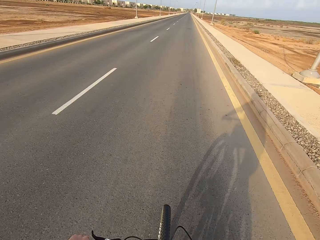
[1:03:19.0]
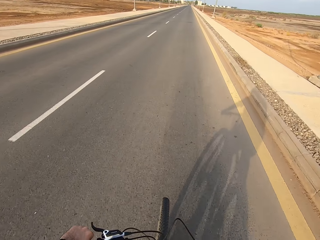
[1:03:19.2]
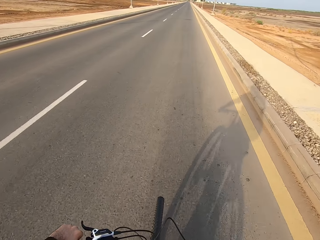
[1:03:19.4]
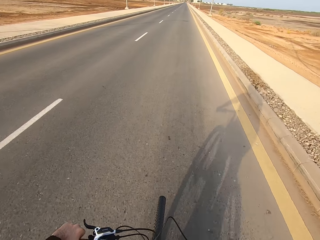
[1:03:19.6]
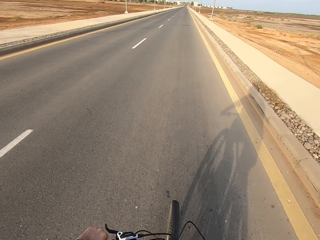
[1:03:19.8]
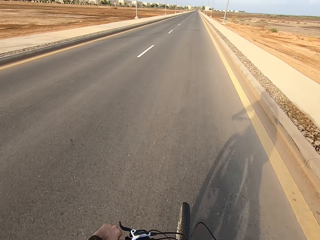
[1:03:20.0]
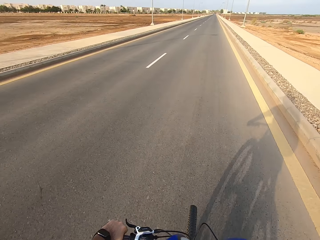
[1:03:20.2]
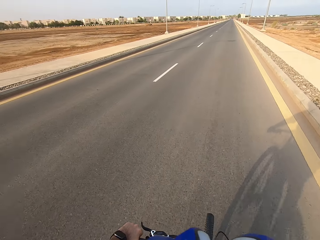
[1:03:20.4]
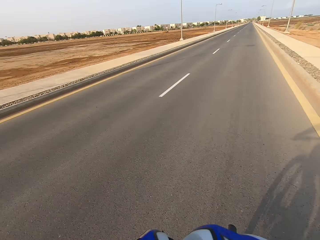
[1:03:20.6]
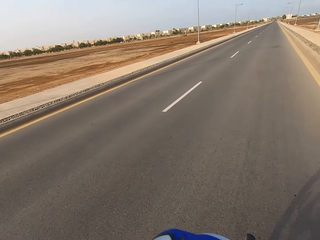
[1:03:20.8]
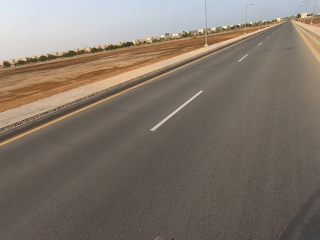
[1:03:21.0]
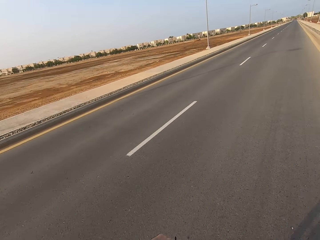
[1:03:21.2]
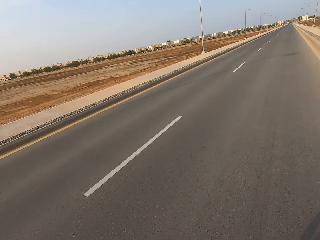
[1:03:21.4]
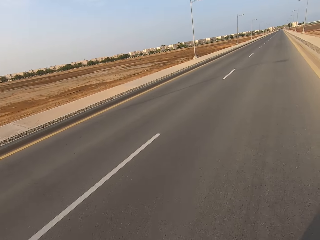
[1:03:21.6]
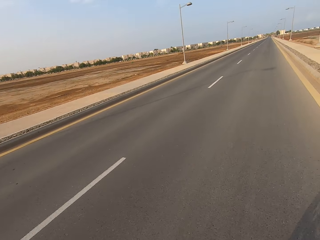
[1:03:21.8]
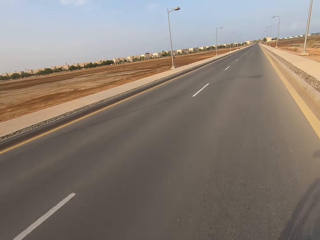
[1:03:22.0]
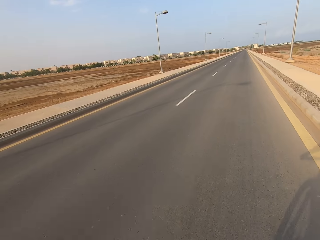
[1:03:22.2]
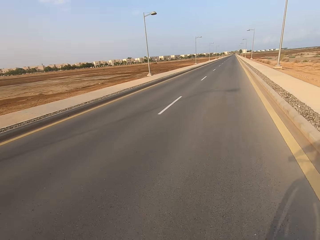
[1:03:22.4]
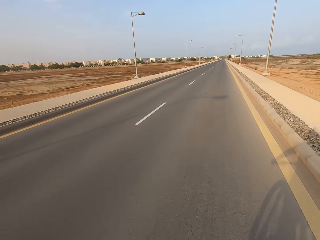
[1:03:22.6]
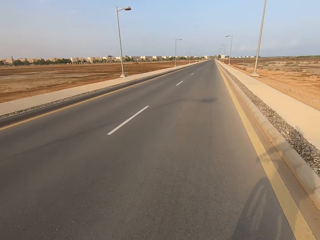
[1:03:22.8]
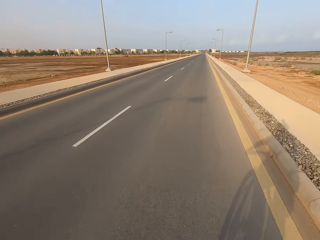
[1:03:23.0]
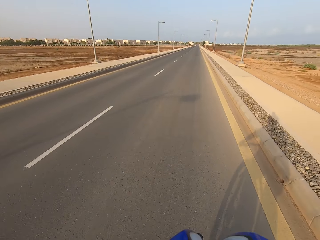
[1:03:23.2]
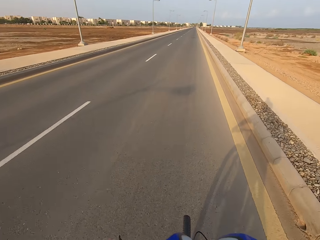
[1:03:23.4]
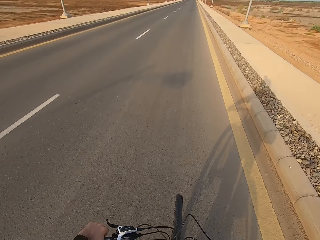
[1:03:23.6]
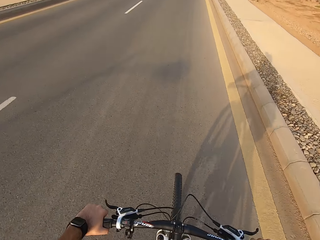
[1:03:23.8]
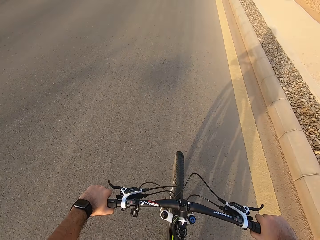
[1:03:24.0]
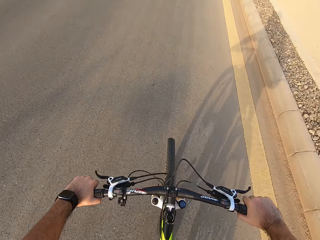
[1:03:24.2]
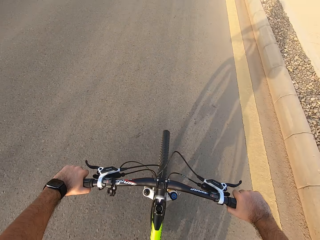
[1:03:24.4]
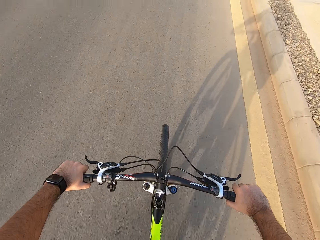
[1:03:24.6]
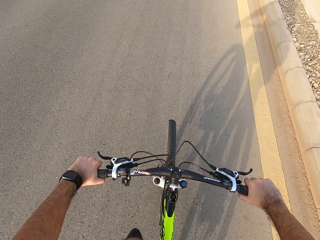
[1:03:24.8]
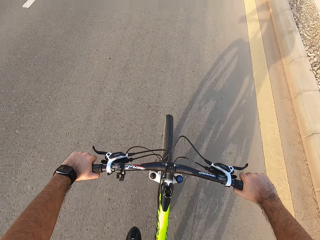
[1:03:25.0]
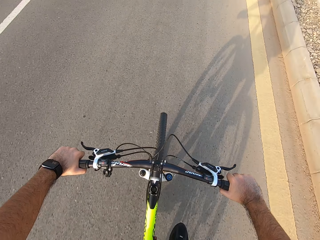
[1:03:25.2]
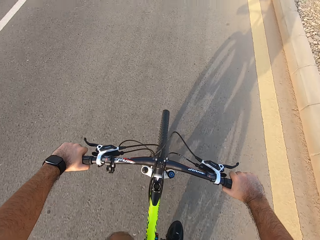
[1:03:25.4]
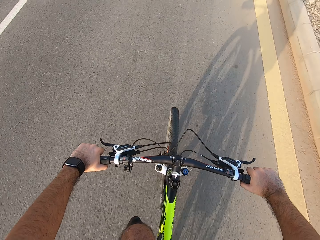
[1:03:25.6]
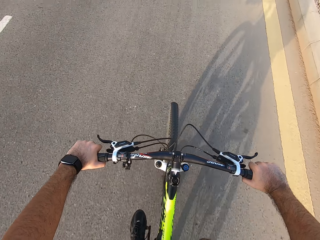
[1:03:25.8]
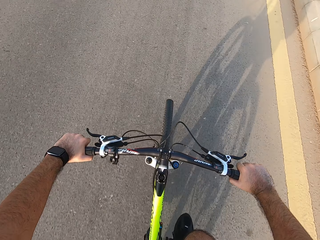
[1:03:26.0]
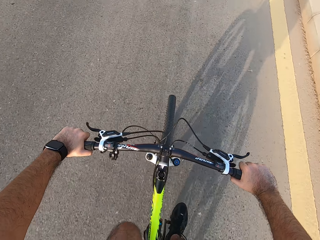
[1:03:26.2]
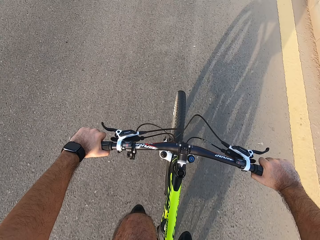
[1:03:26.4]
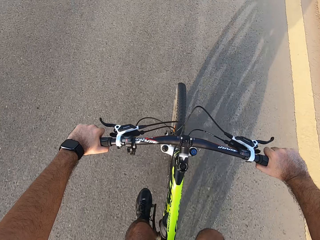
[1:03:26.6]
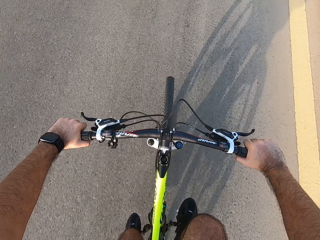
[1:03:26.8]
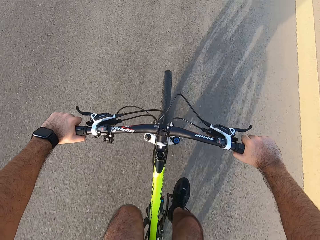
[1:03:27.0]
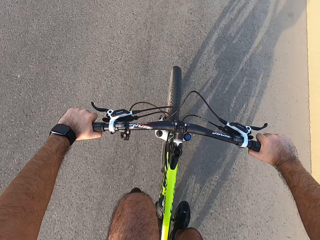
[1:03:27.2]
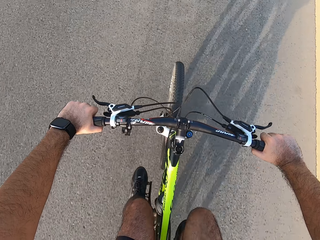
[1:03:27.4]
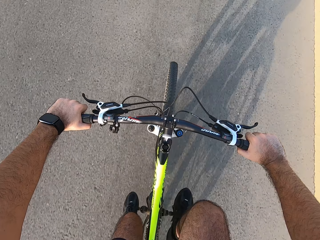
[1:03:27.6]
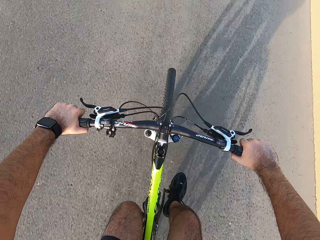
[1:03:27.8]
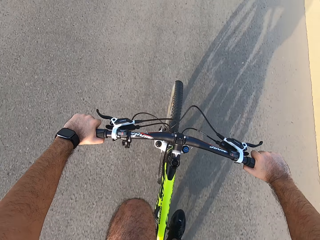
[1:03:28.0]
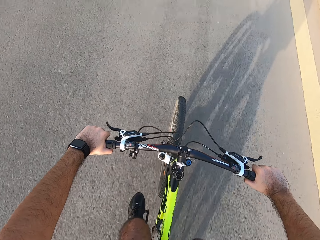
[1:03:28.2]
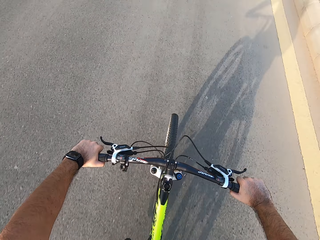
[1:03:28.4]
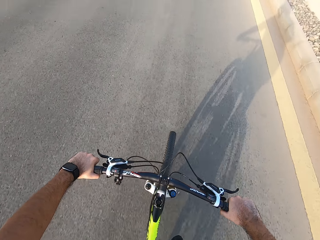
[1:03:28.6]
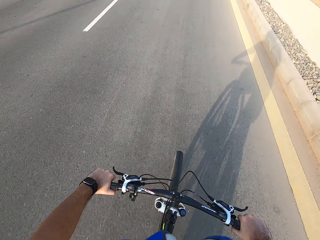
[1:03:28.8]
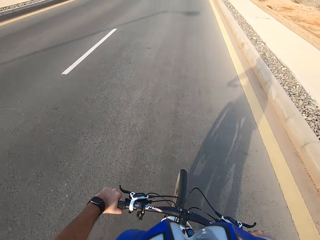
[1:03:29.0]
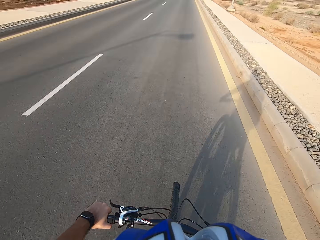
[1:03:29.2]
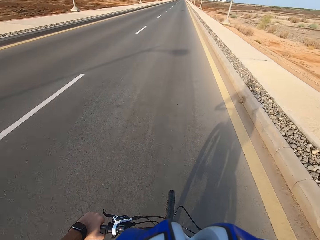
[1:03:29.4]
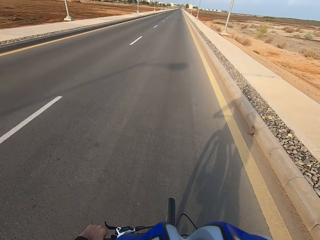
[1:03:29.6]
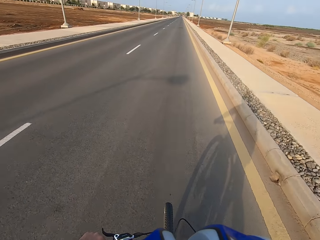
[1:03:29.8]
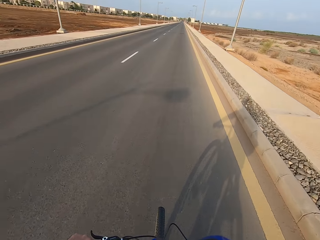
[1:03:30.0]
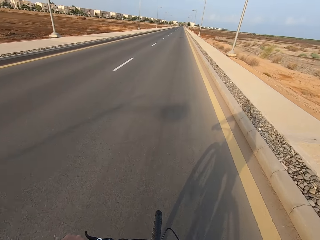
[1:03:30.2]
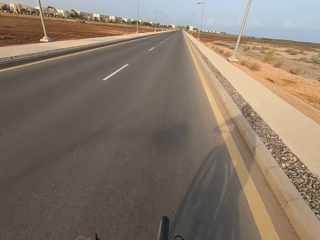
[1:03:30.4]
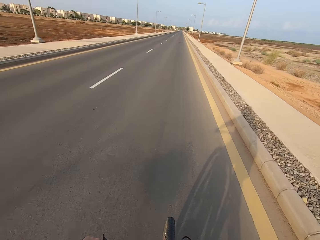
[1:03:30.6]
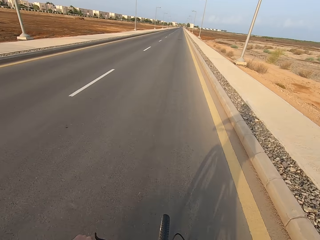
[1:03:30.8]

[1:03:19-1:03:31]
The camera wearer looks around the road. They ride the bicycle.

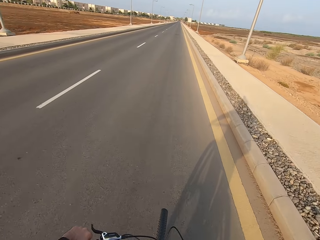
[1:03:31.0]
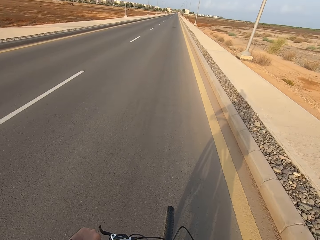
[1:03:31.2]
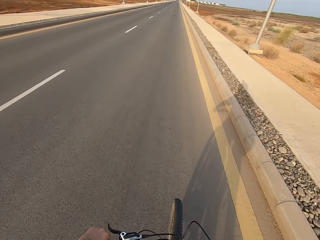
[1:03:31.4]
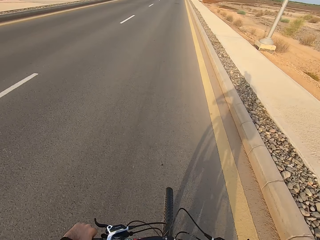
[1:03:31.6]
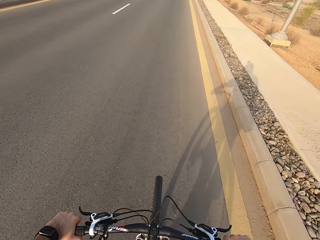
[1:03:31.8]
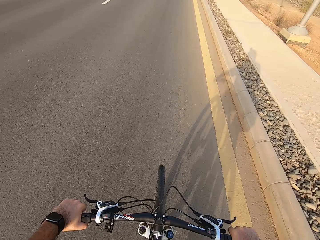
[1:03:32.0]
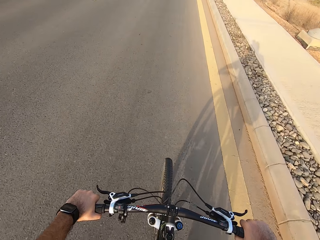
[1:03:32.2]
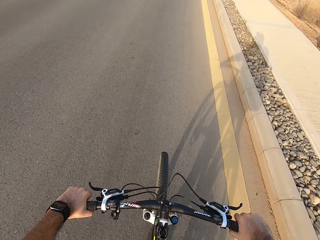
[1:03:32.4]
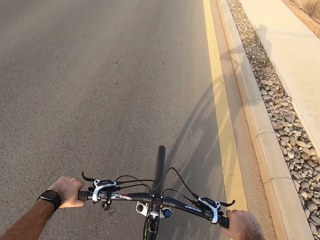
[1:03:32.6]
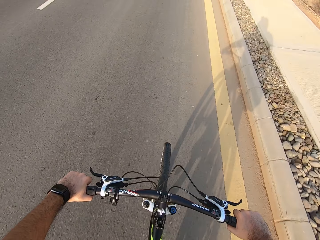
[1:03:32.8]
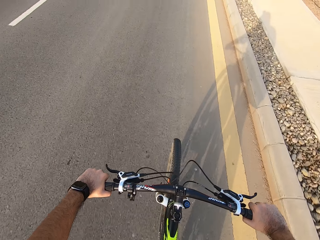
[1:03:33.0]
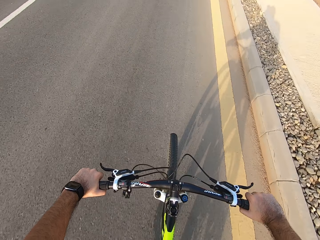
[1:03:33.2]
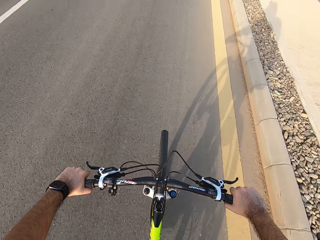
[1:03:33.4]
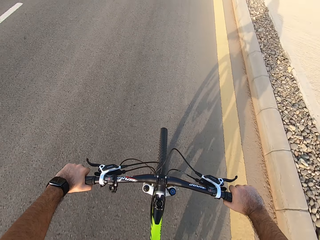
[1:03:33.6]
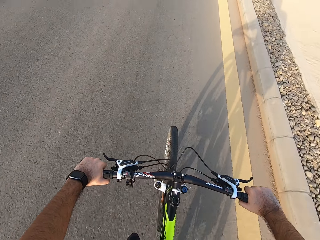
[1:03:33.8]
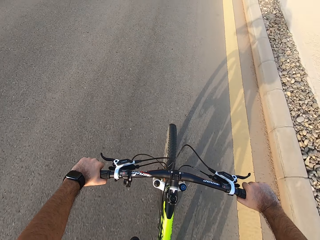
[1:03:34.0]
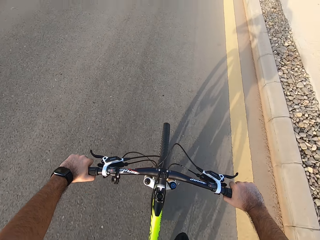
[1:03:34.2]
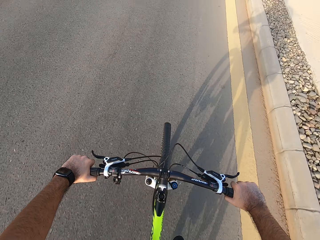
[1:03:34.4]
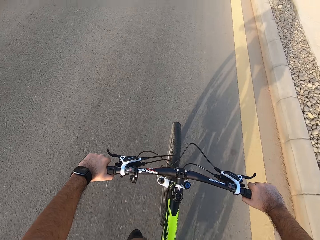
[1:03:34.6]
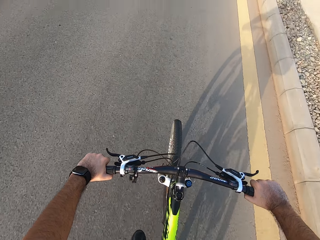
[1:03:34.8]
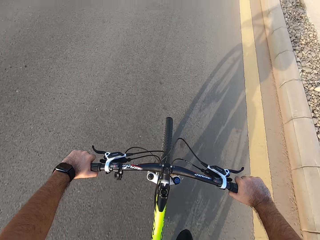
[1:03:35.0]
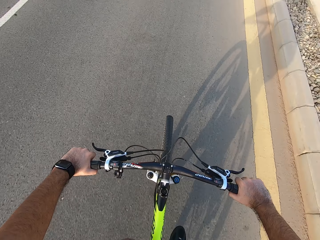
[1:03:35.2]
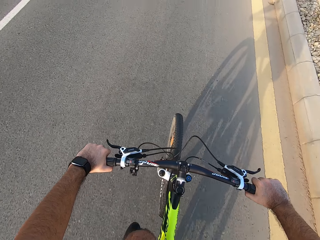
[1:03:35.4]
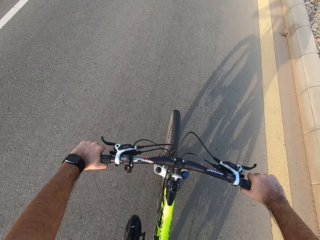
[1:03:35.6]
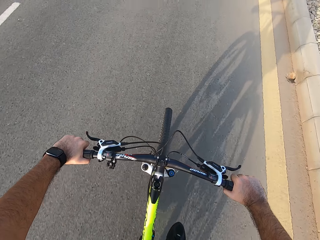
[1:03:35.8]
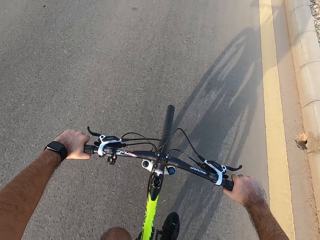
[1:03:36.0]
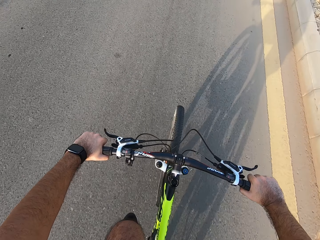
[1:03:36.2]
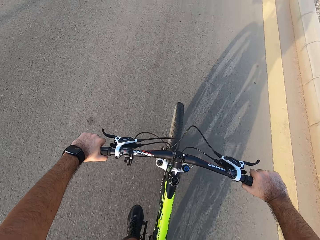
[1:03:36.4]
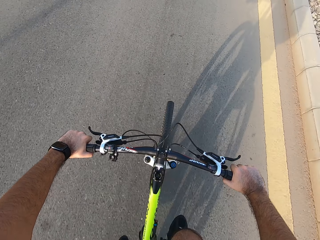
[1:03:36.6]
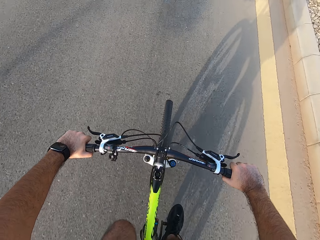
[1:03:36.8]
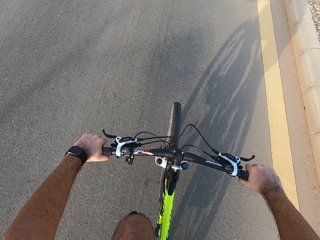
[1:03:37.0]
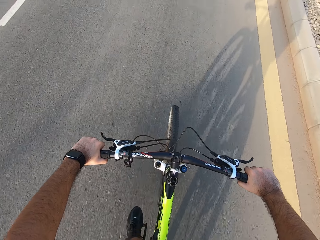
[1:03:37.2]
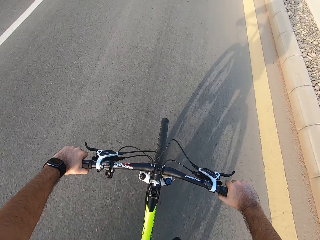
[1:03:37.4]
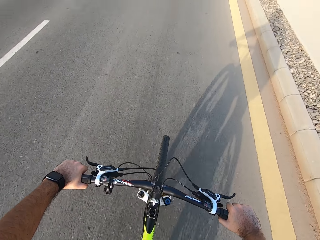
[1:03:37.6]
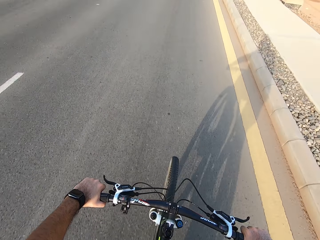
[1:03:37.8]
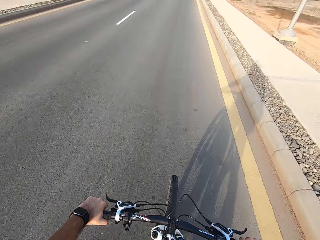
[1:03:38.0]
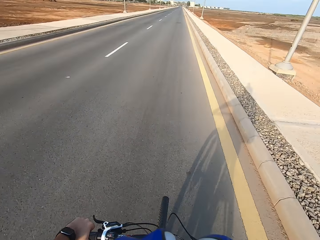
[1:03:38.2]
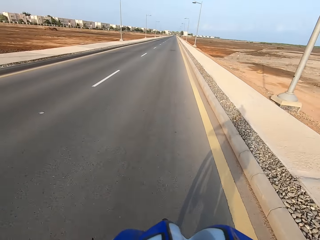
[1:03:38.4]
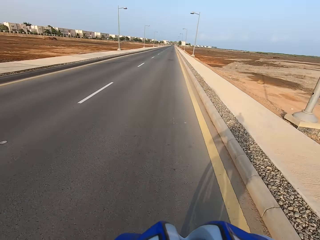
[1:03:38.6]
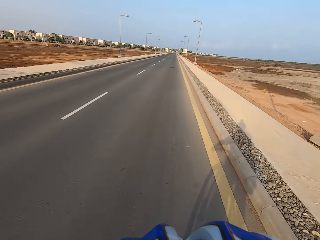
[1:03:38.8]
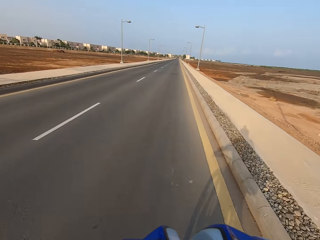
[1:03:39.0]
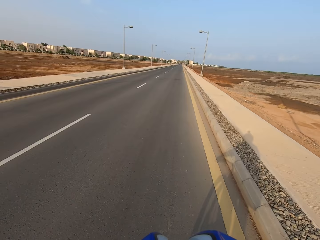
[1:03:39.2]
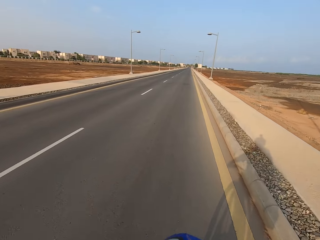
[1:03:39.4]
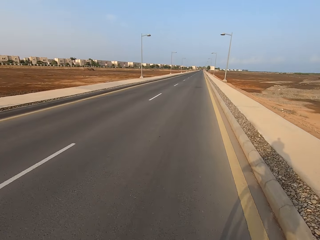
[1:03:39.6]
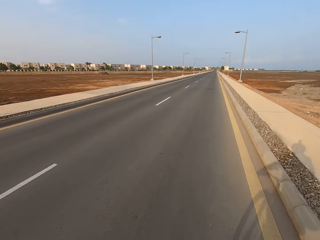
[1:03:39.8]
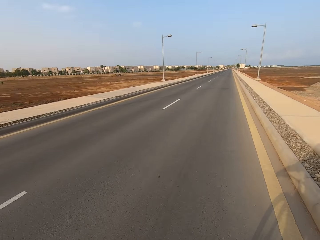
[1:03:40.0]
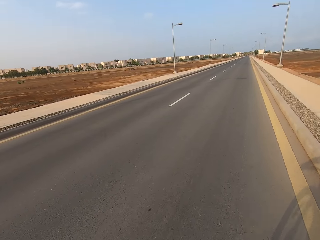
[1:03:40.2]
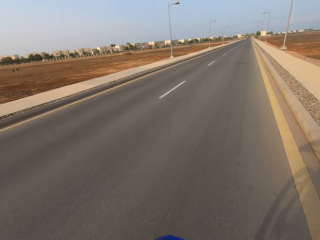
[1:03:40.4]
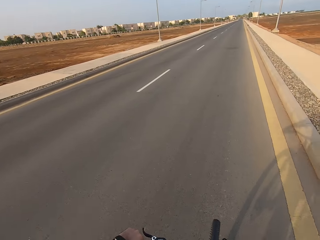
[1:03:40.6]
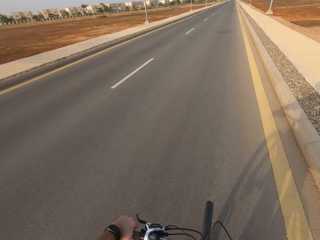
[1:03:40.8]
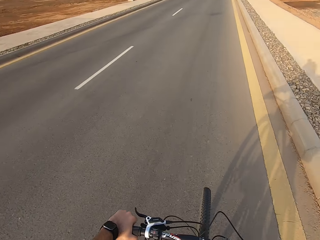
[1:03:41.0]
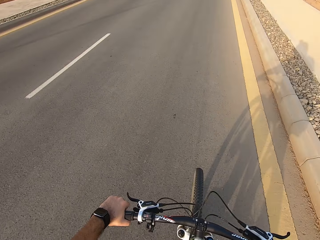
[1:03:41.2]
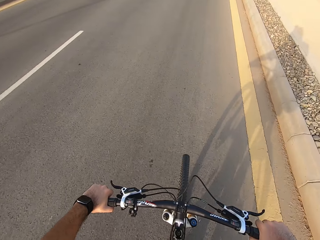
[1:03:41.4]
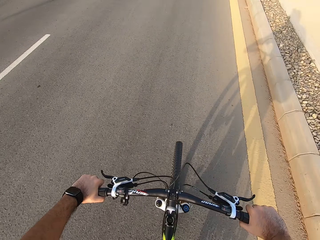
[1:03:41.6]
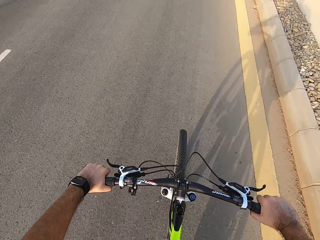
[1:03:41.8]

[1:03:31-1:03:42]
The camera wearer looks around the road.
